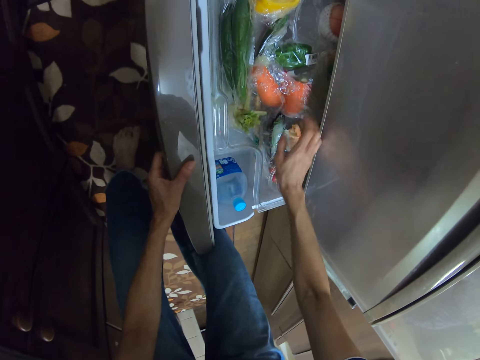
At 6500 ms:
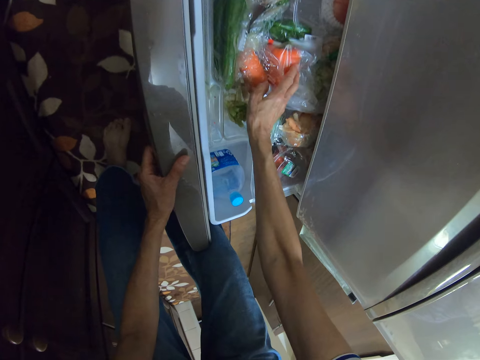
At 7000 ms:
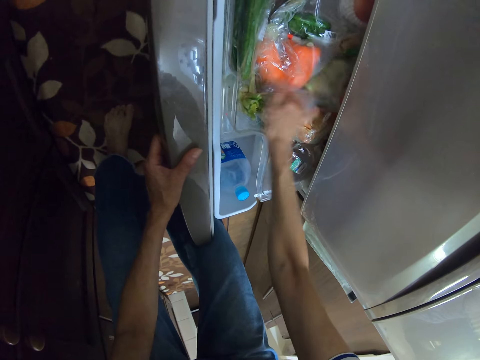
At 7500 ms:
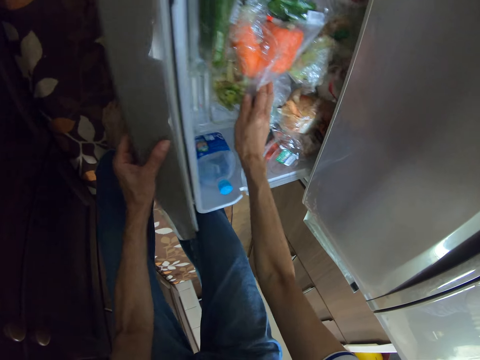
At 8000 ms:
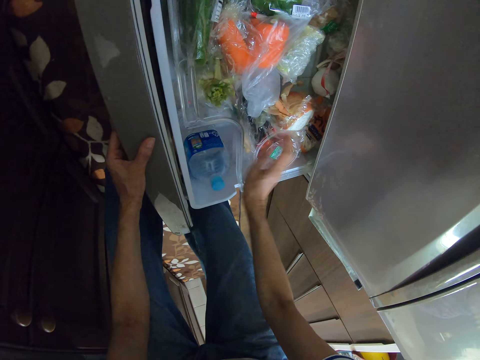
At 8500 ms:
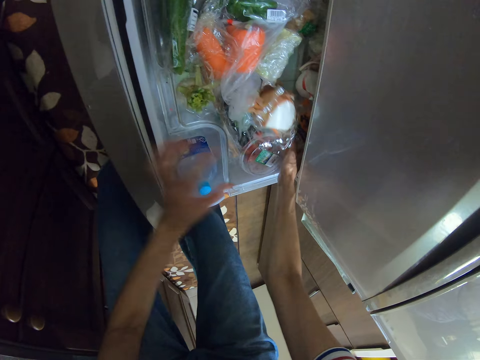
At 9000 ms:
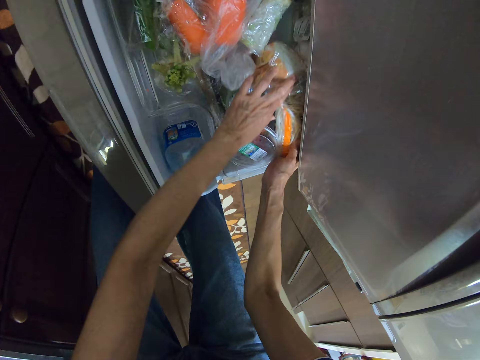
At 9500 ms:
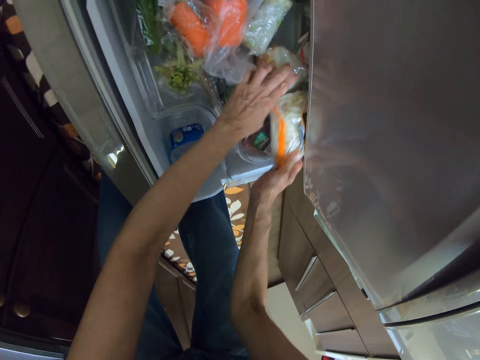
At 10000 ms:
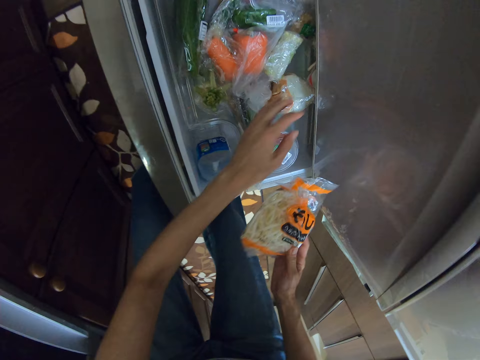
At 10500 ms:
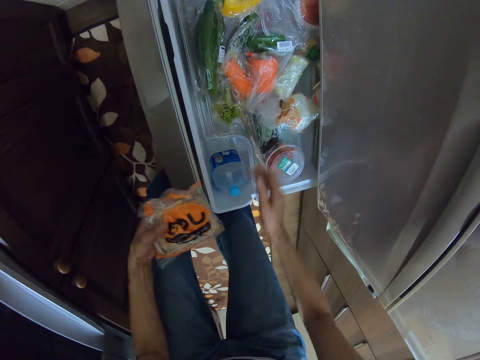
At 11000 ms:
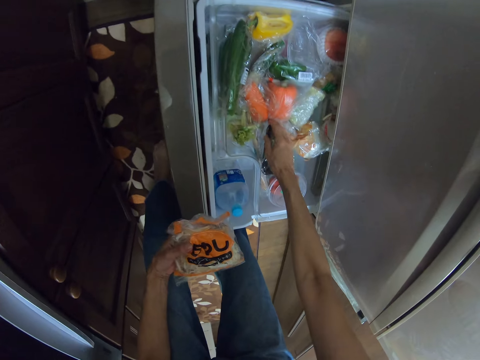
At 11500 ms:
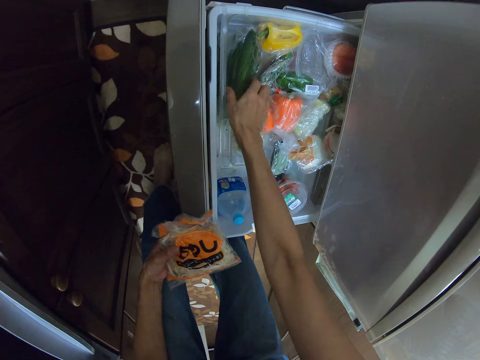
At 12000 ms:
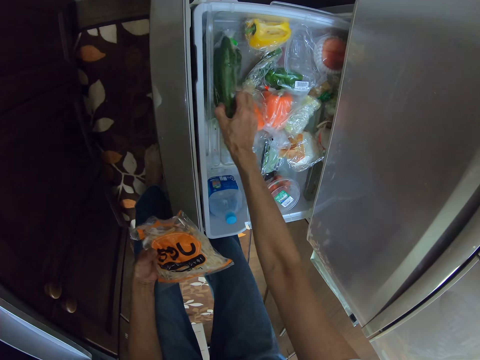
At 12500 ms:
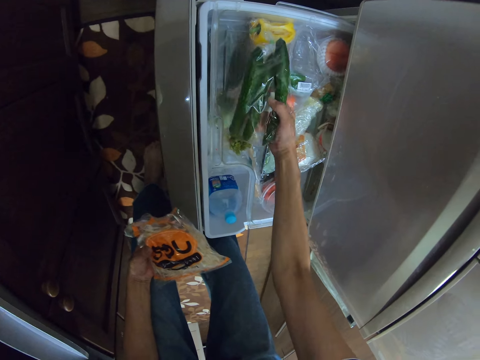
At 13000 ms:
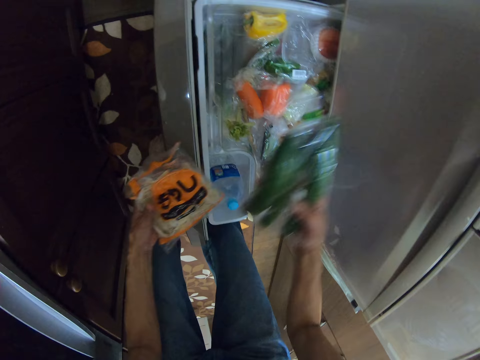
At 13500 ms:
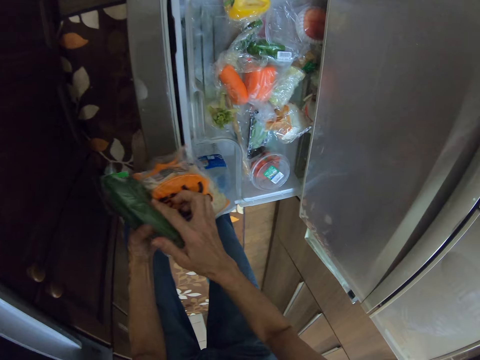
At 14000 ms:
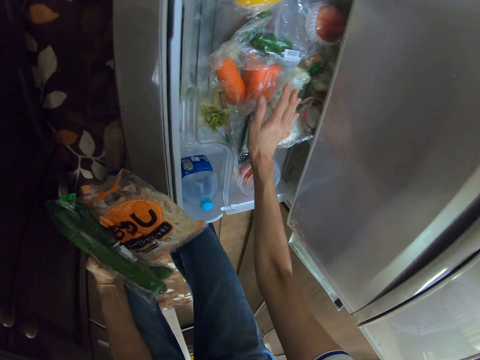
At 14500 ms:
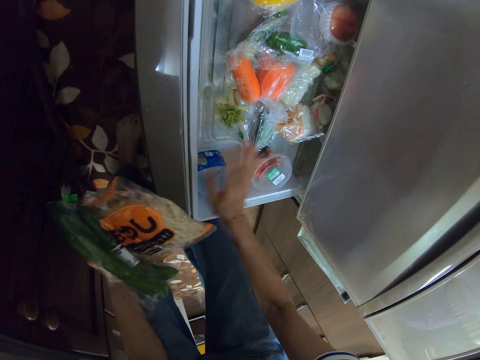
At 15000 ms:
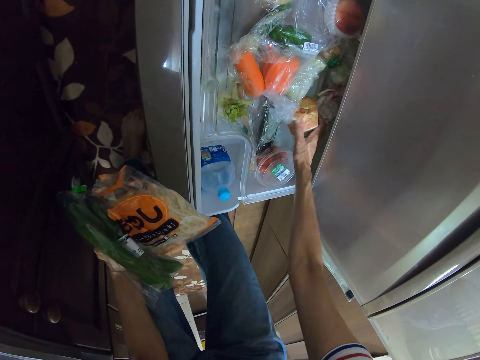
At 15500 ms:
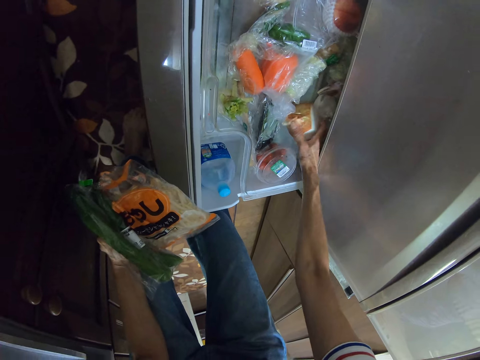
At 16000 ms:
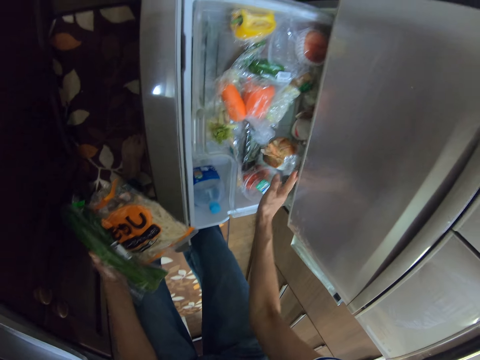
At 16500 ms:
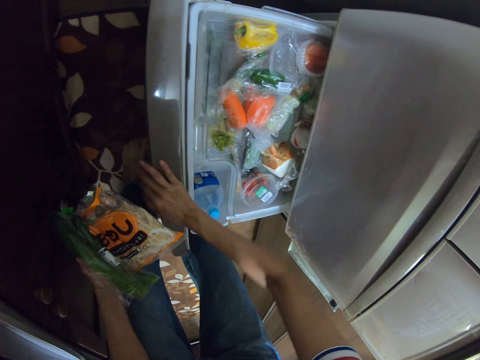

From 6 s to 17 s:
The camera wearer sorts the fridge using his right hand. He picks a bag of pasta using his right hand. He transfers the pasta from his right hand to his left hand. He picks a bag of cucumbers with his right hand. He transfers the bag of cucumbers from his right hand to his left hand. He sorts the fridge using his right hand.

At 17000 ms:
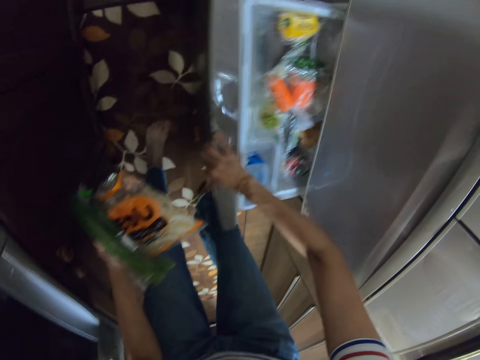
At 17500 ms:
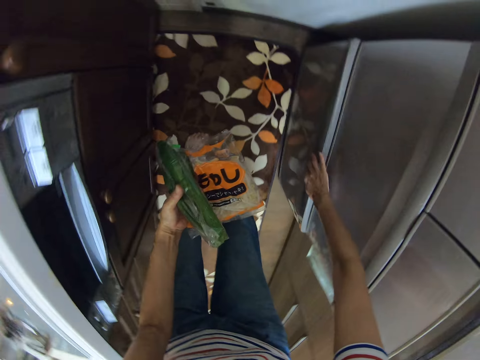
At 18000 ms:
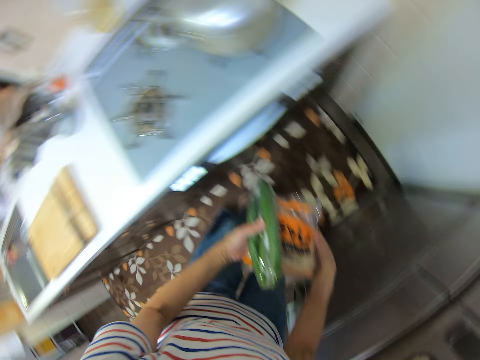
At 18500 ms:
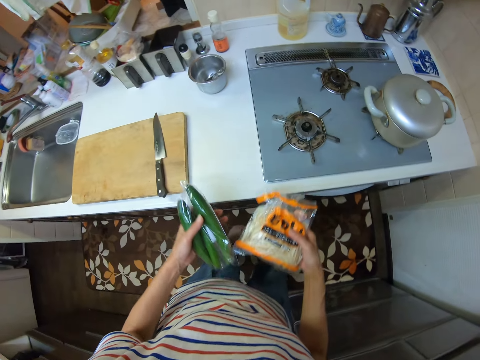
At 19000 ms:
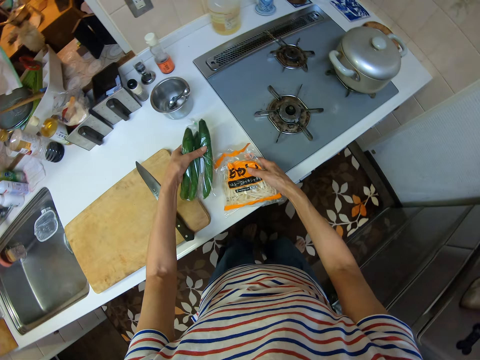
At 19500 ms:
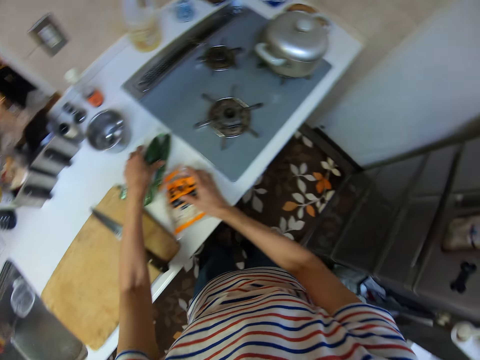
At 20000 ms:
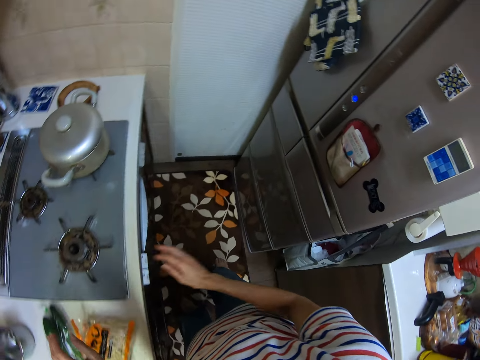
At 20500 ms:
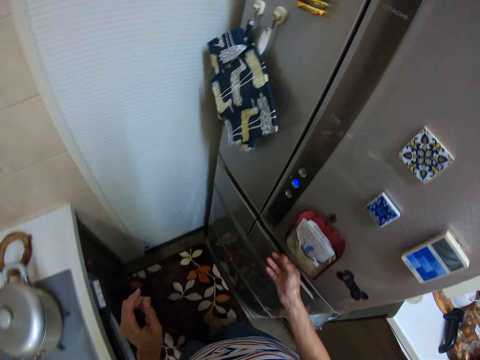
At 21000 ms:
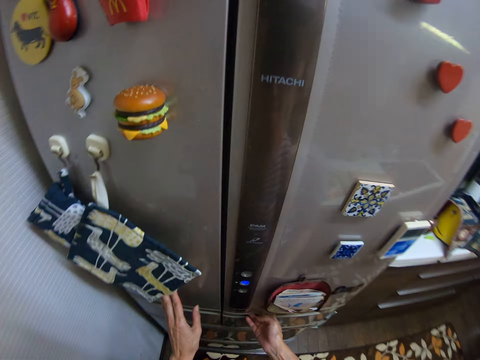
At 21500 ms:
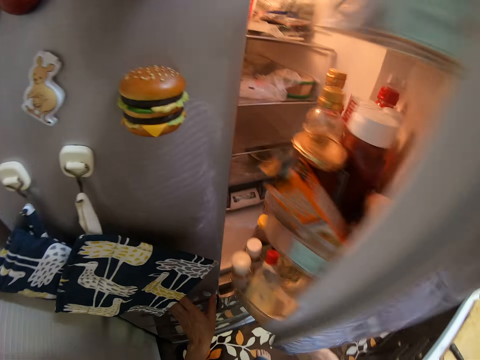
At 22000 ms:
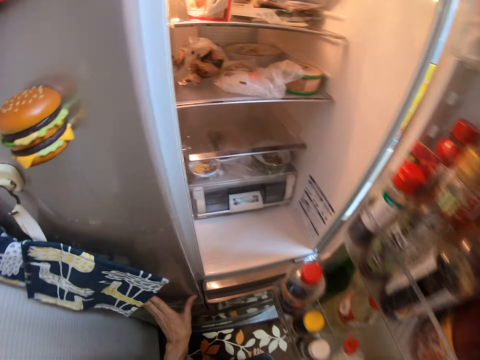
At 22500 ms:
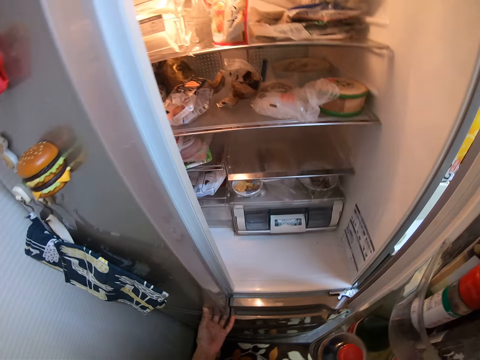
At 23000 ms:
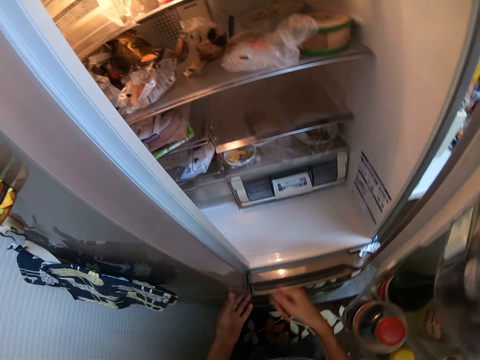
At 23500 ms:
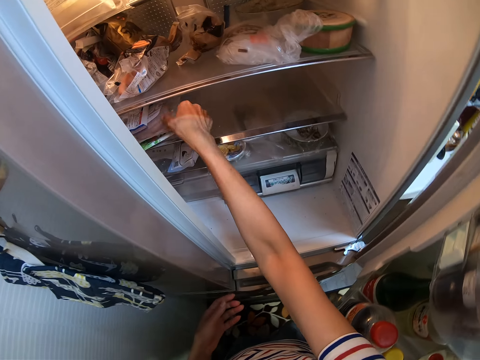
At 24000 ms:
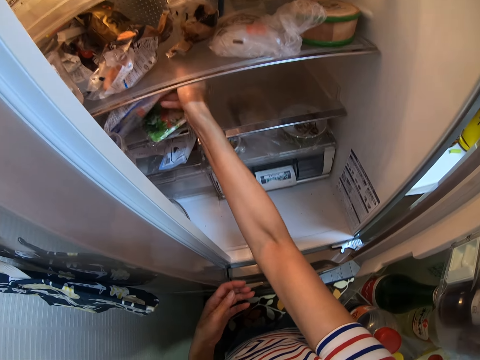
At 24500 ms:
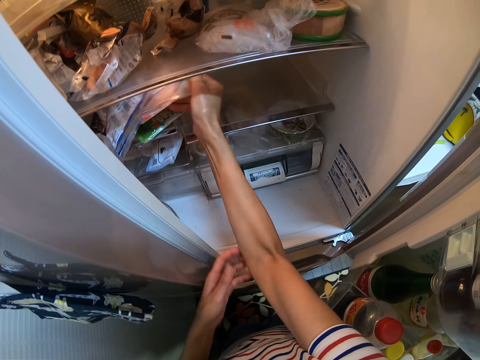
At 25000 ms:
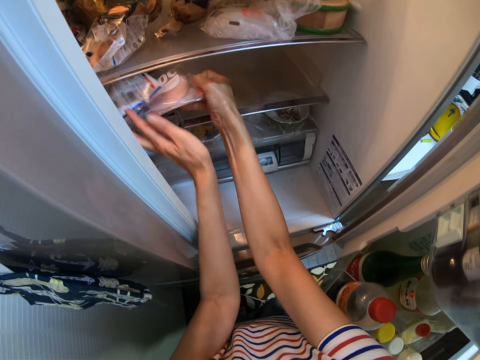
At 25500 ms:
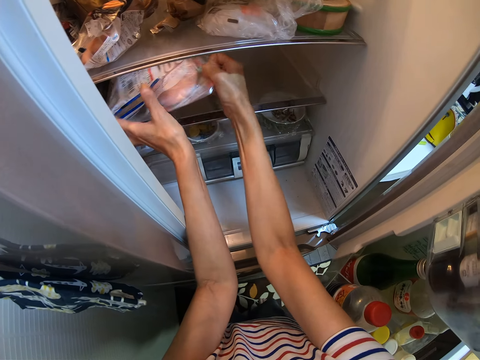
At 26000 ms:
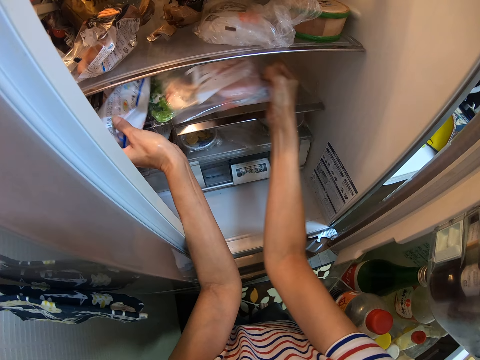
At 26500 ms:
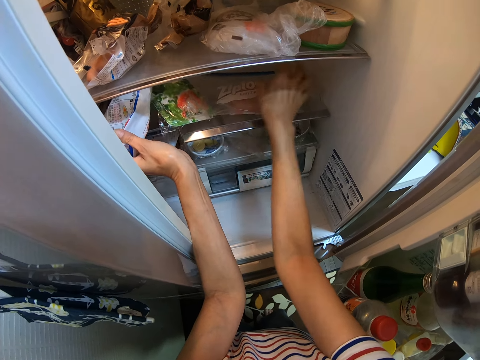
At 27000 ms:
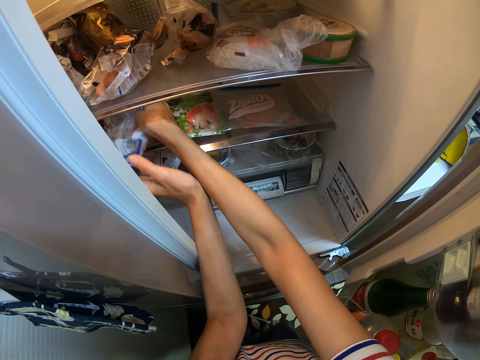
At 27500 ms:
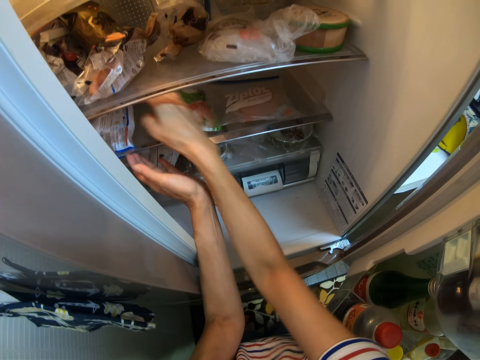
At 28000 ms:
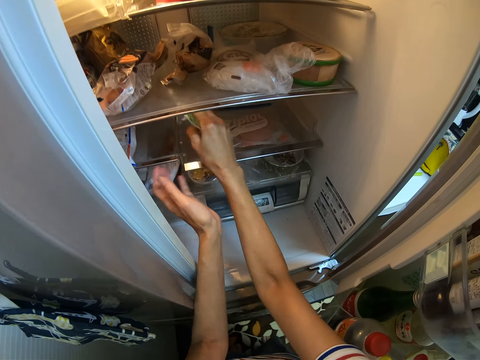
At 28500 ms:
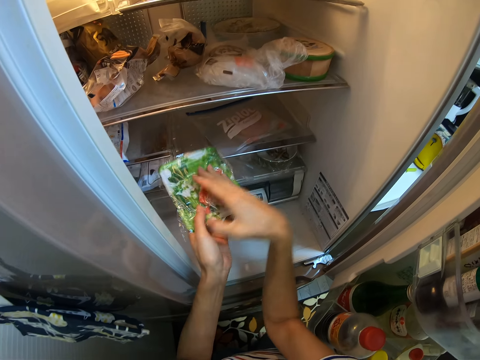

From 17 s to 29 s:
The camera wearer closes the drawer of the fridge using his right hand. He moves to the counter. He drops the bag of pasta and the bag of cucumbers on a kitchen countertop. He moves to the fridge. He opens a door of the fridge using his right hand. He picks a sachet of ham with his right hand. He sorts the fridge with both hands. He picks a pack of vegetables and the sachet of ham using his right hand.

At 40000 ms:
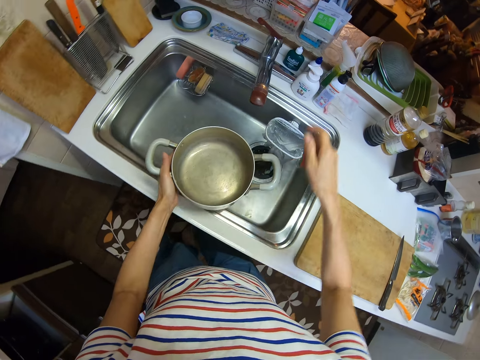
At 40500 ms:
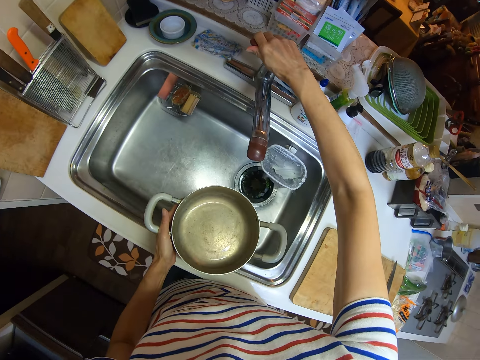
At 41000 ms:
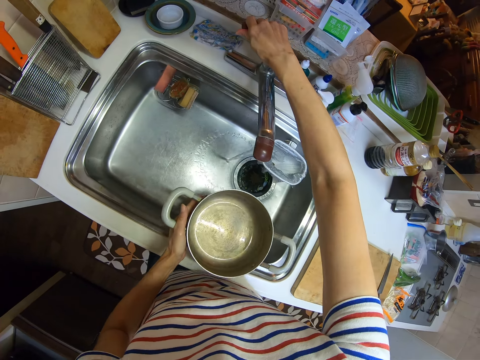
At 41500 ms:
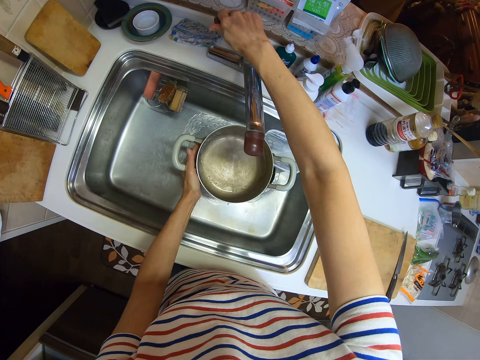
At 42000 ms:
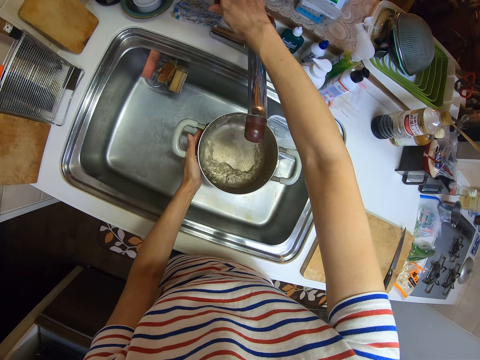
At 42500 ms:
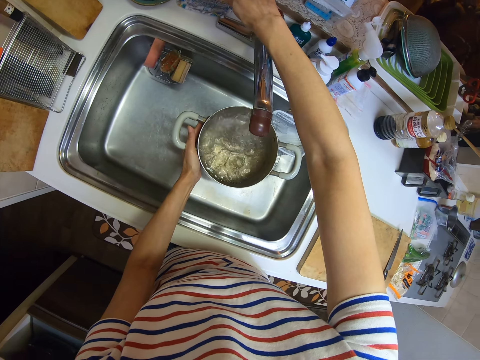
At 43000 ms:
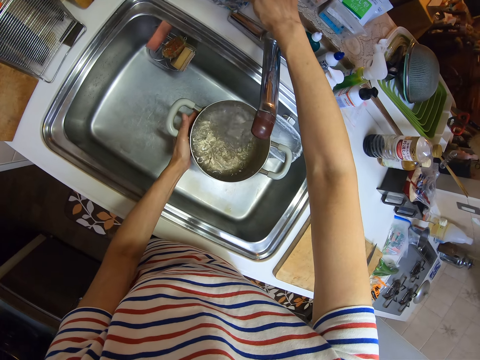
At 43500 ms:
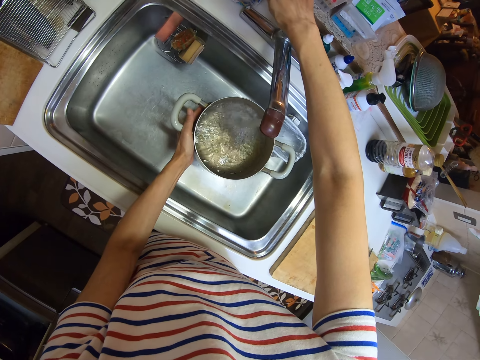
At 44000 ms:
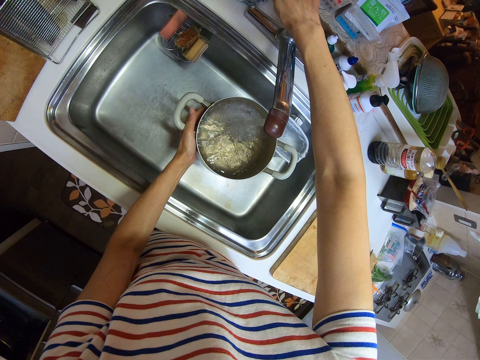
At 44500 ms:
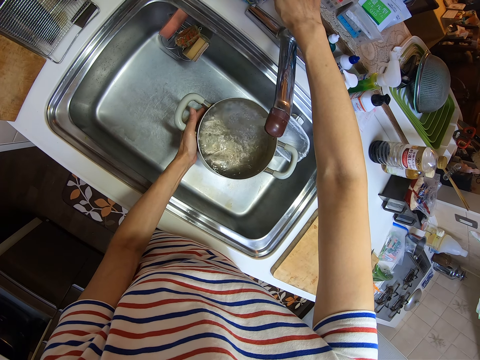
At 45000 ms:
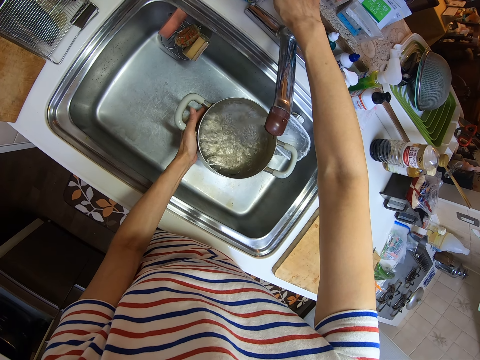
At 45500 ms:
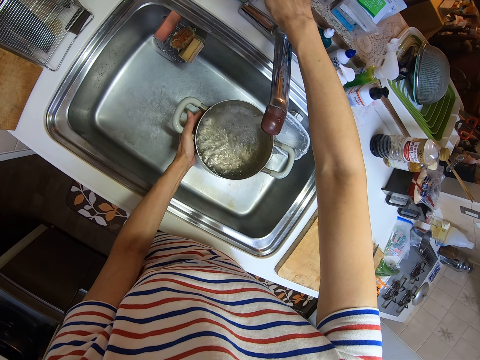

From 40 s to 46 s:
The camera wearer turns a tap on and holds the tap head using his right hand. He fetches water into the pot.
